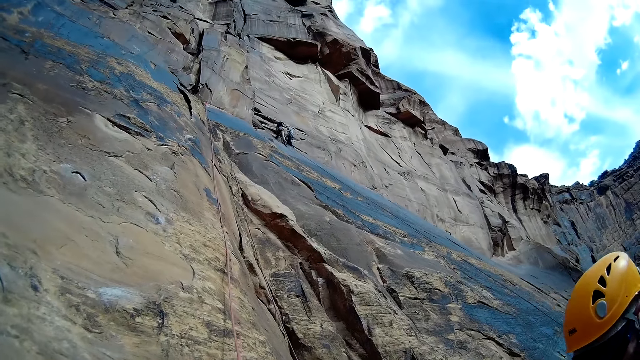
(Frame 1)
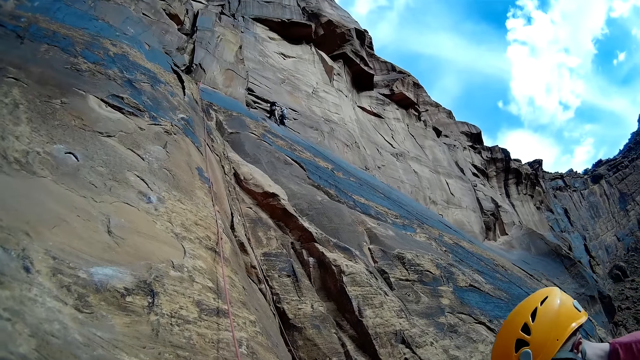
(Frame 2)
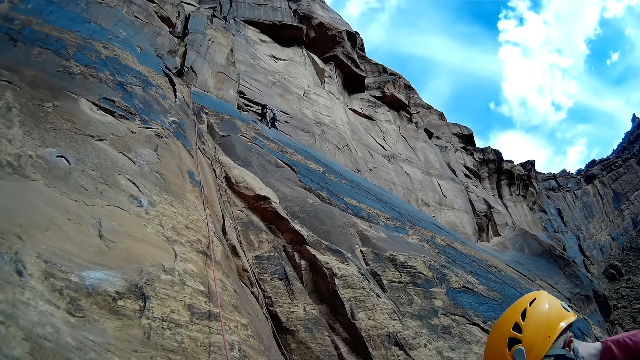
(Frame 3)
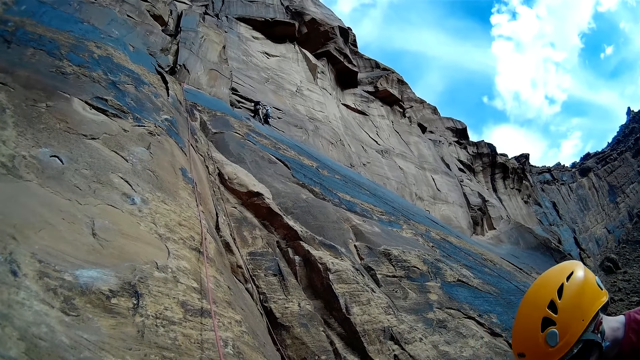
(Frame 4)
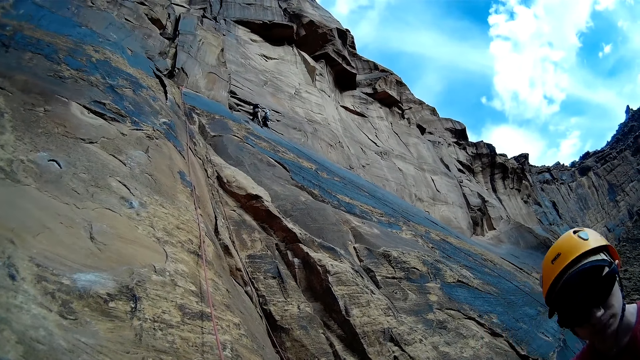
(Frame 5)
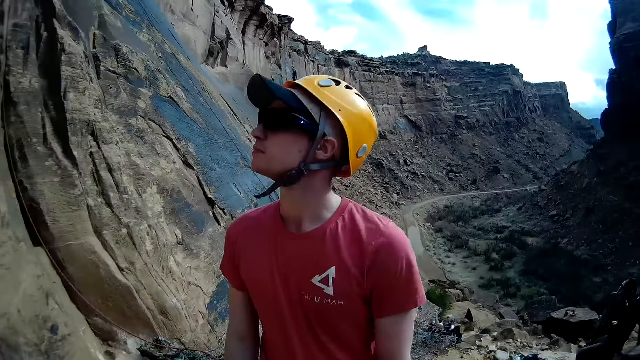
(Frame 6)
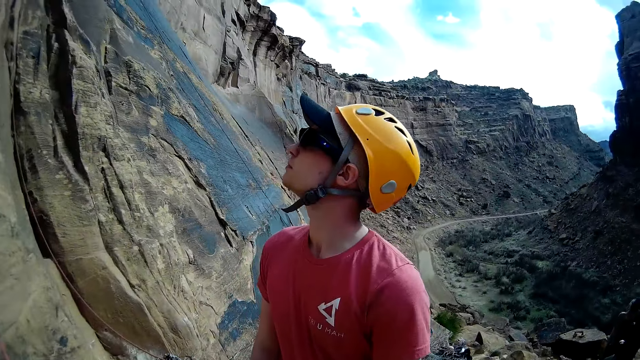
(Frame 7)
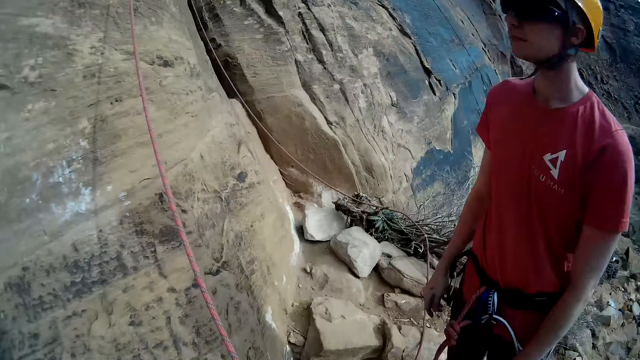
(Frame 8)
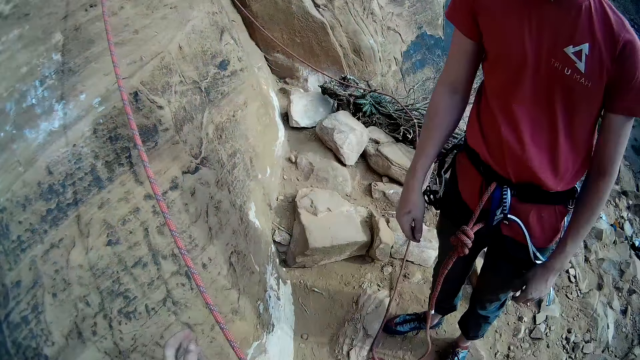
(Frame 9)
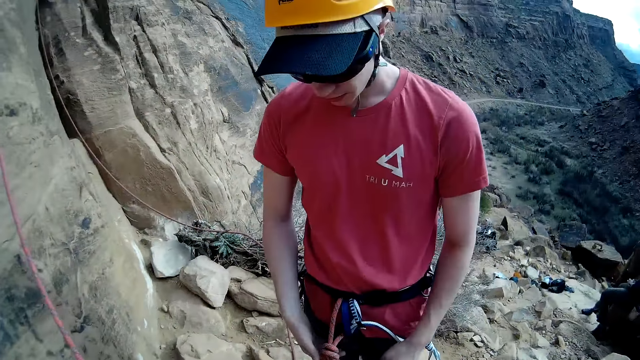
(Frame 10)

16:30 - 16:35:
The camera wearer turns the camera to the cliff. A man looks to the cliff.

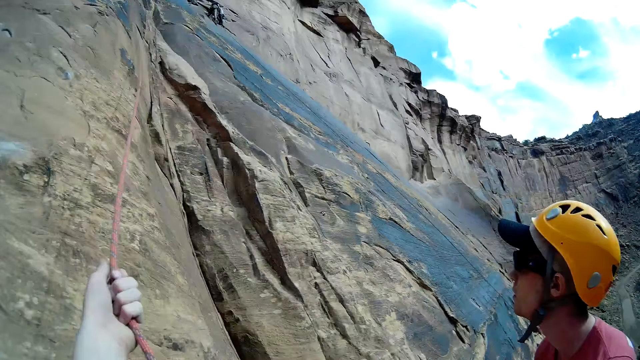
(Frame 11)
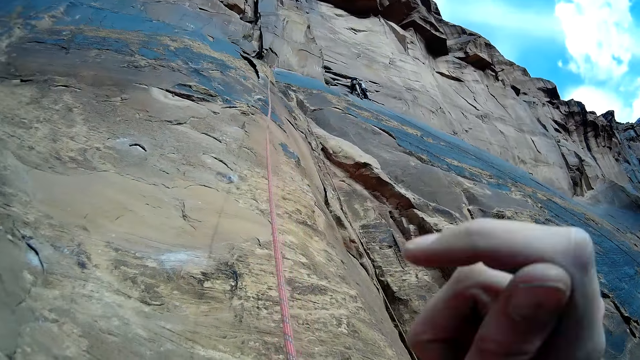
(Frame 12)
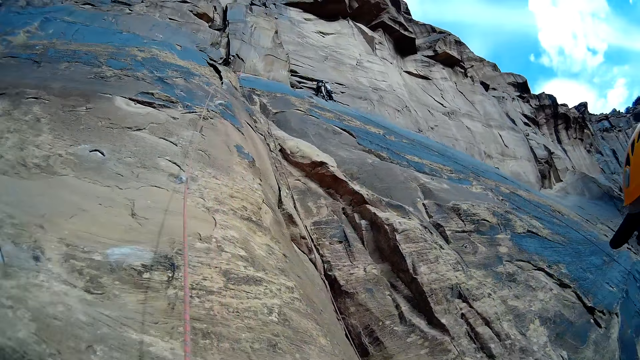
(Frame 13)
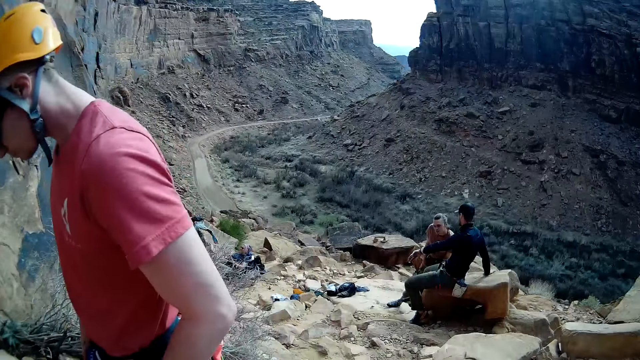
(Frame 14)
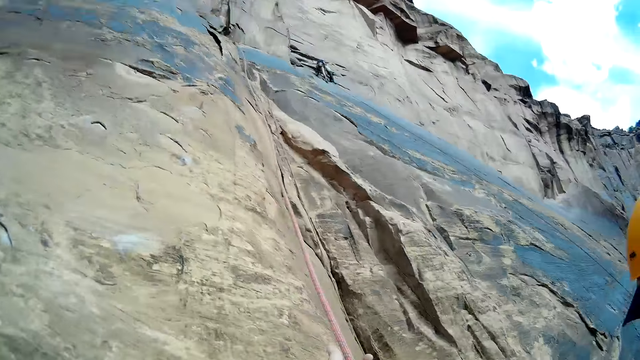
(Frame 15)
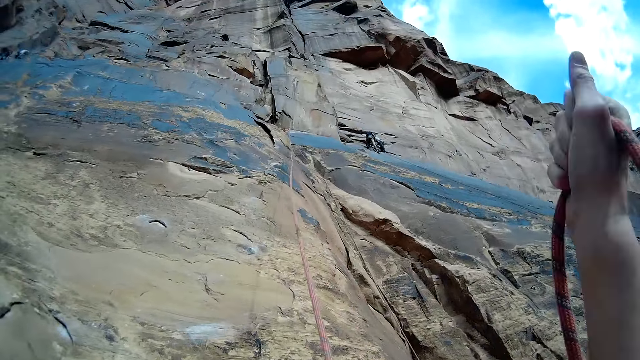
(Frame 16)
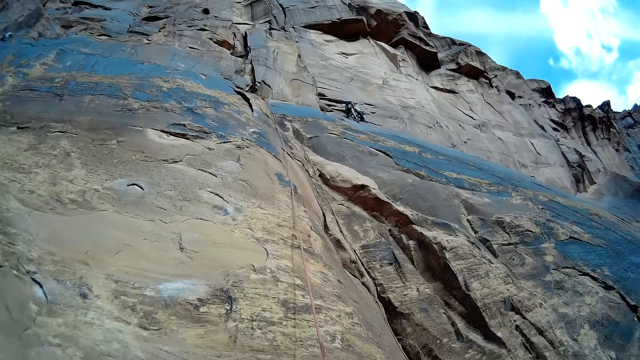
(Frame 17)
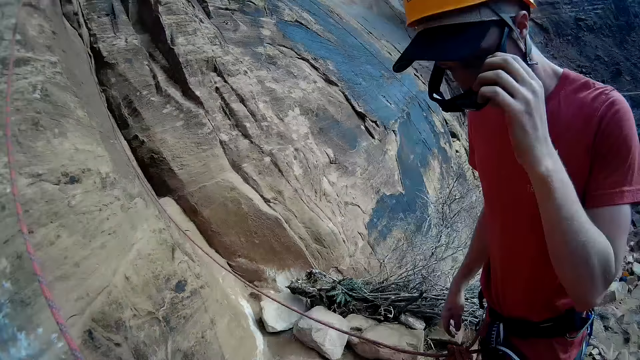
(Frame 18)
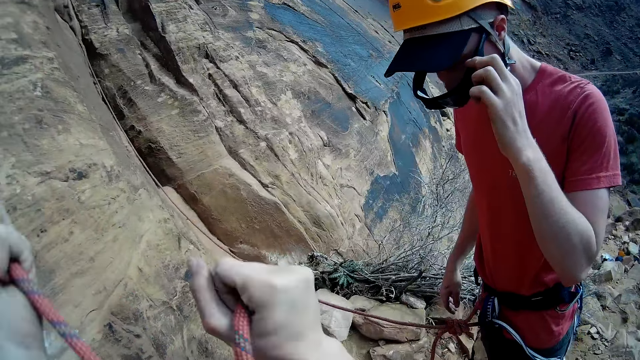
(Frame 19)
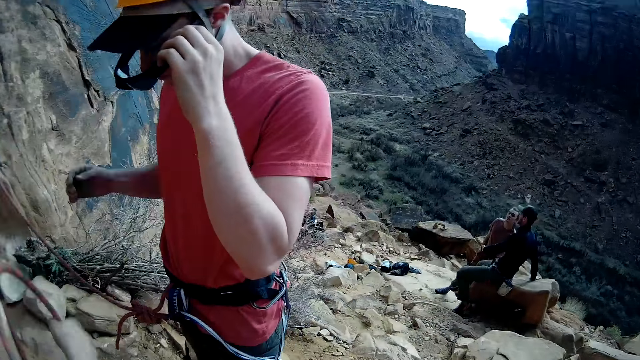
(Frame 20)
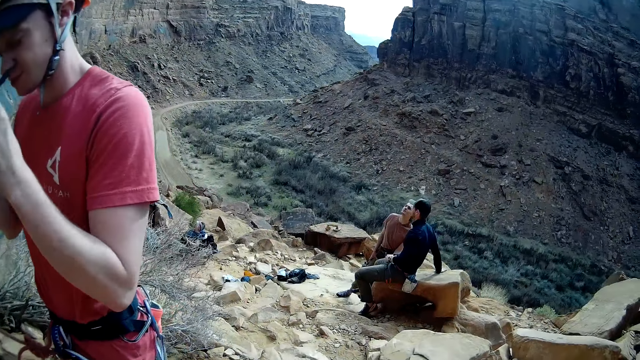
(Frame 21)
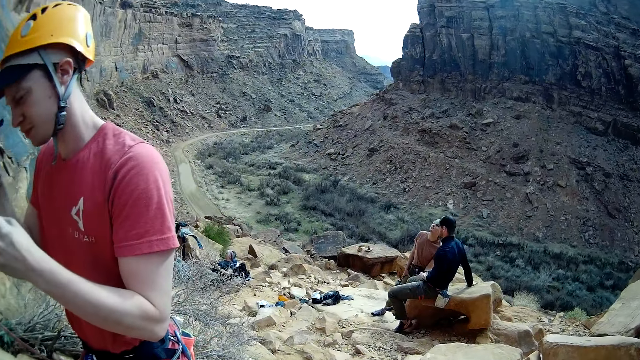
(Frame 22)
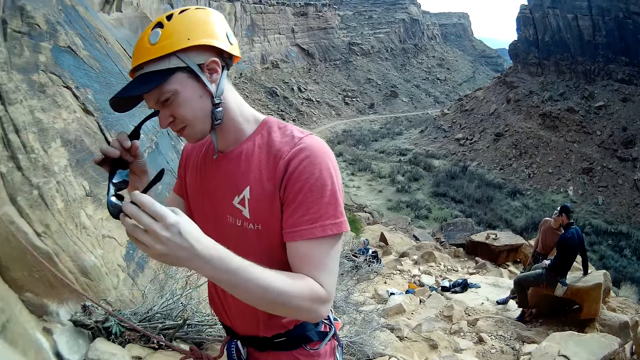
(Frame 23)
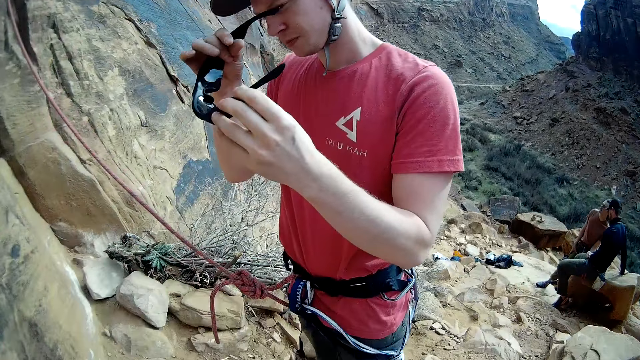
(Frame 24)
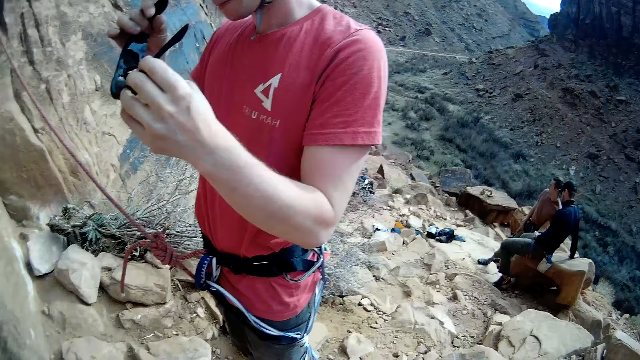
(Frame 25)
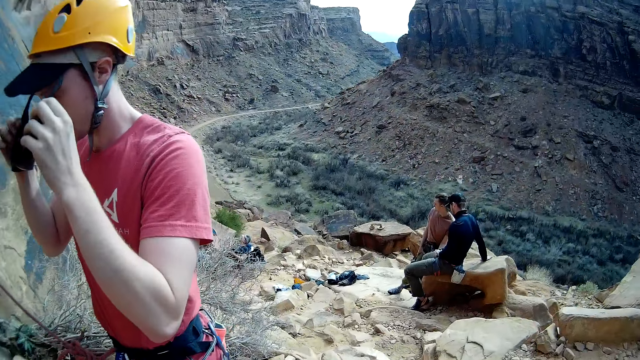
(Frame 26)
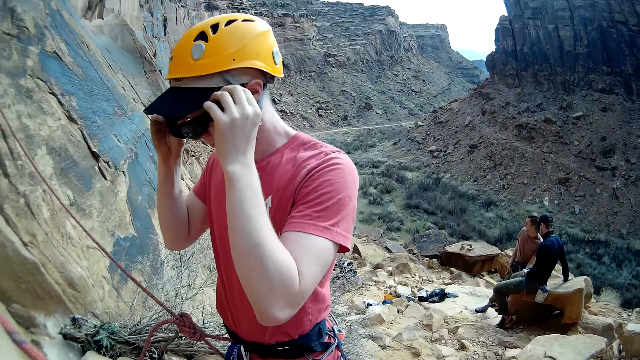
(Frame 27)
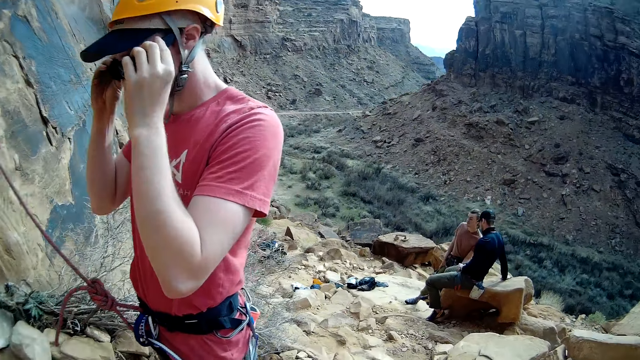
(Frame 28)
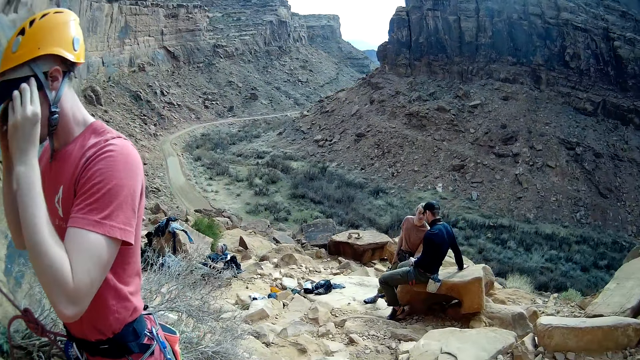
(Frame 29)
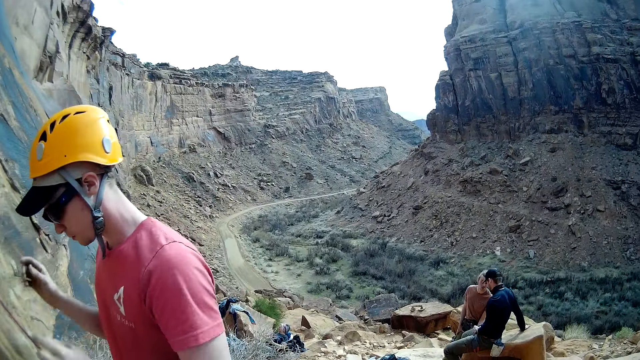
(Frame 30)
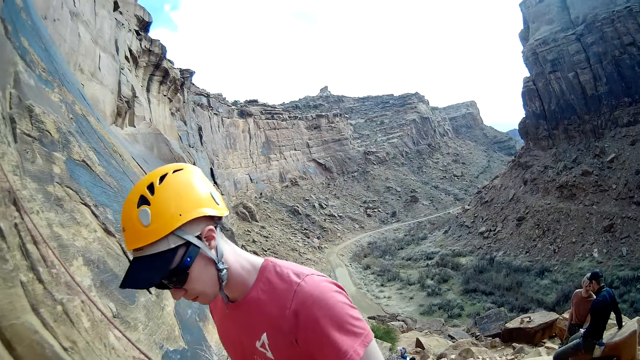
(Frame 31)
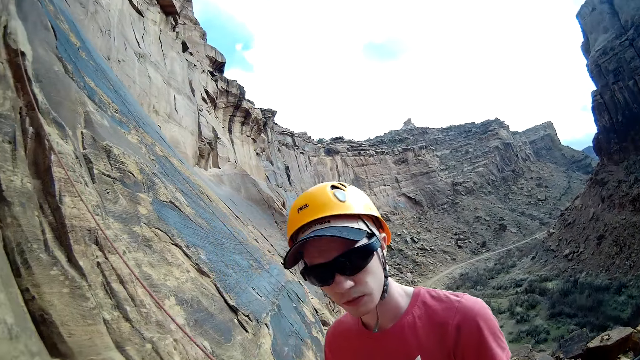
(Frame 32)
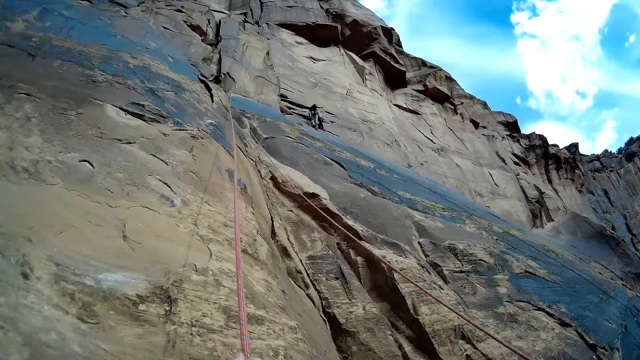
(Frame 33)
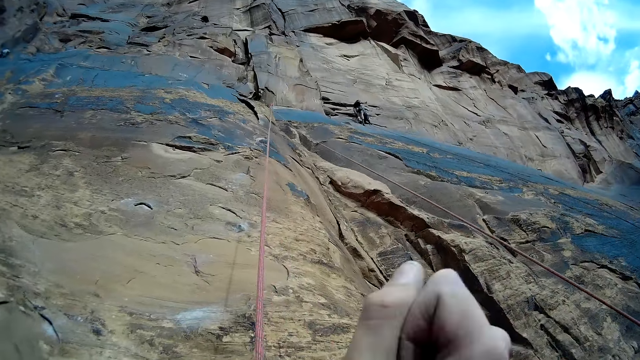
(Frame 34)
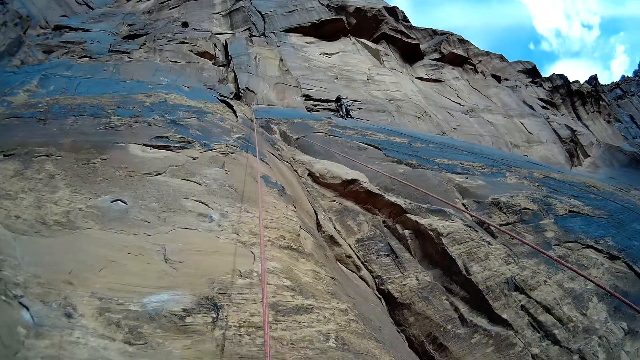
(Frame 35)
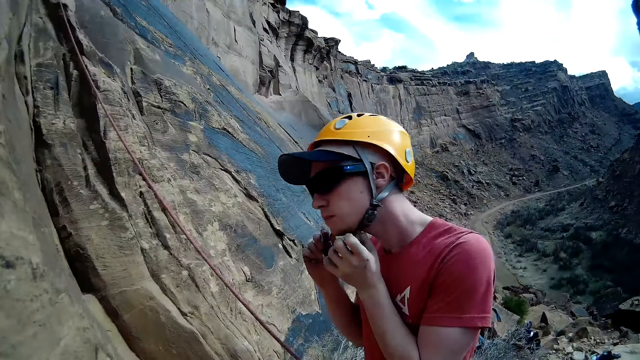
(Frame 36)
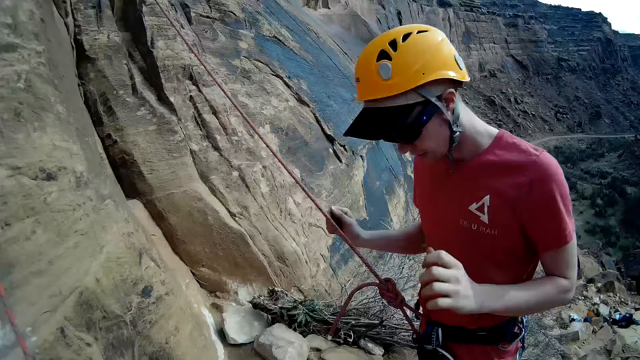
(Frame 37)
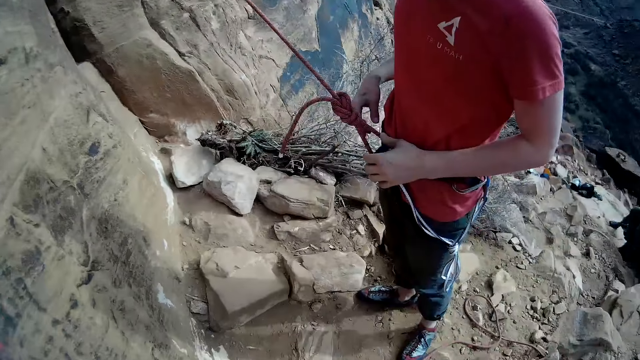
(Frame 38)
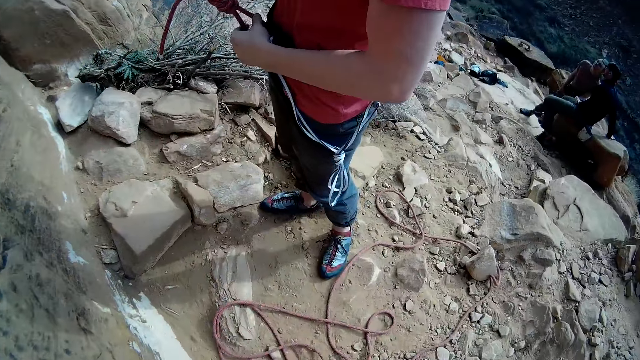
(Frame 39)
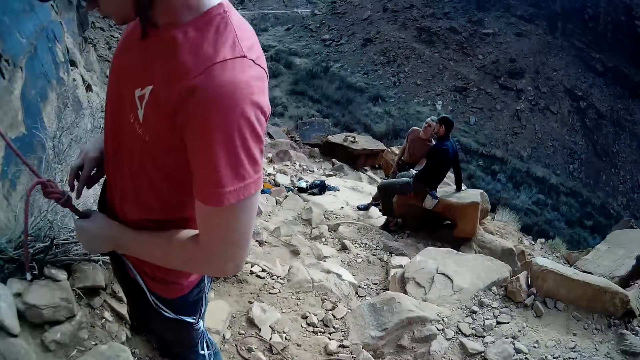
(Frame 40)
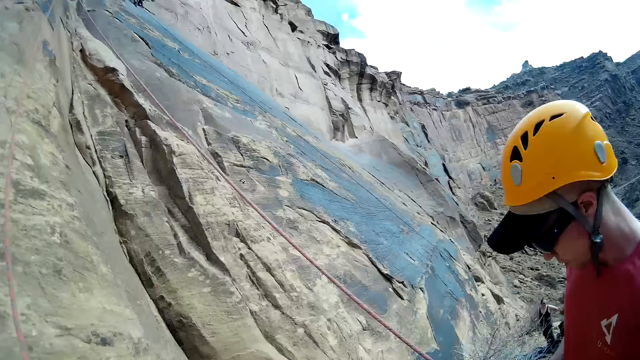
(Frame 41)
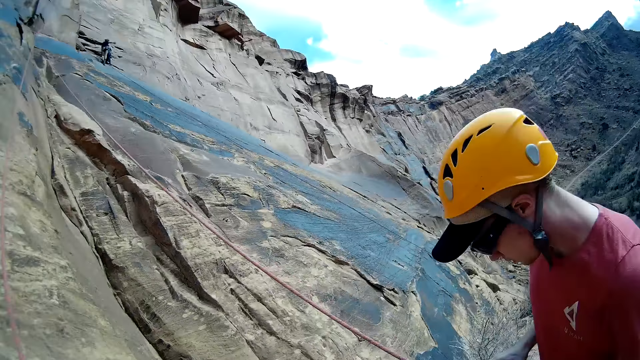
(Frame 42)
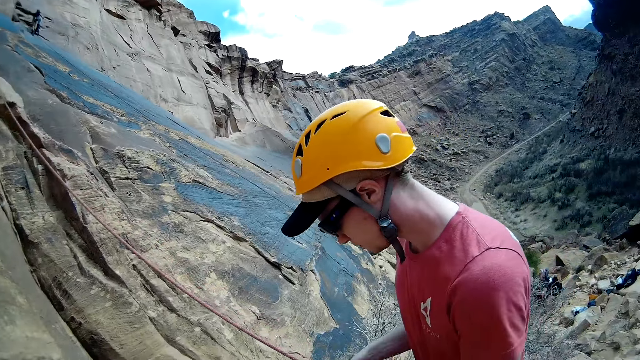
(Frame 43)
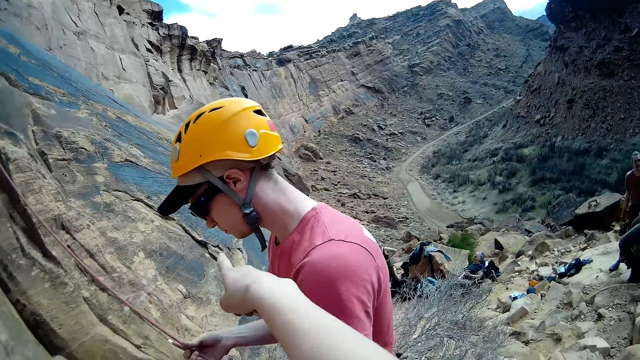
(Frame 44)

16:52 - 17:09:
The camera wearer pulls the rope from a cliff. A climber removes his sun shade. The climber holds the sun shade or sunglasses. The climber puts on his sun shade. The camera wearer turns the camera to the cliff. The climber holds the rope.
